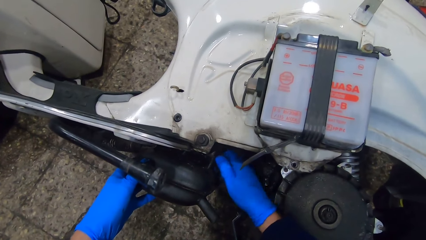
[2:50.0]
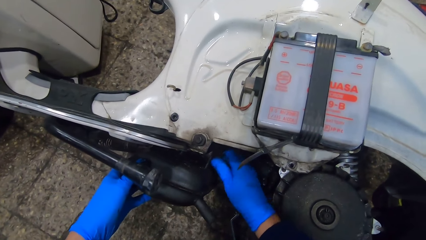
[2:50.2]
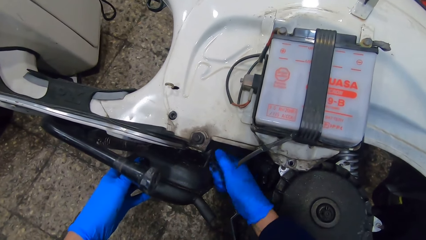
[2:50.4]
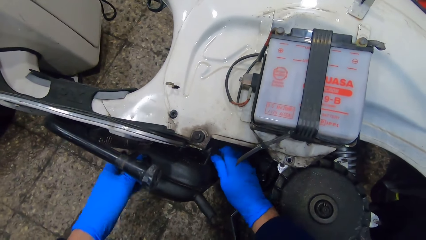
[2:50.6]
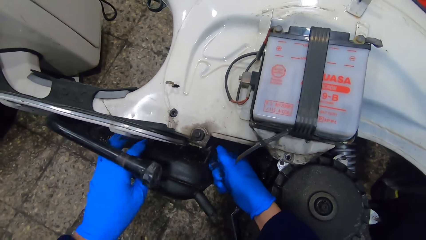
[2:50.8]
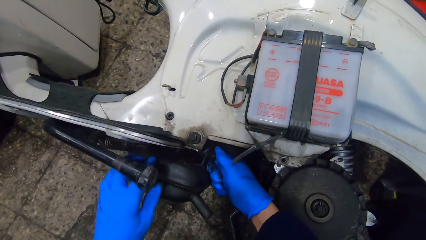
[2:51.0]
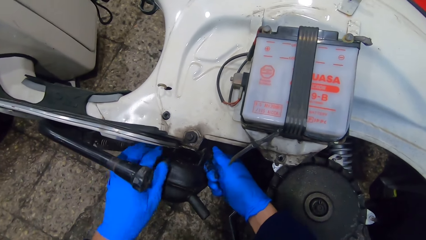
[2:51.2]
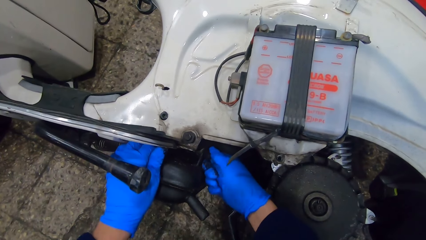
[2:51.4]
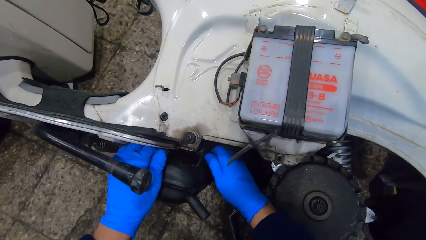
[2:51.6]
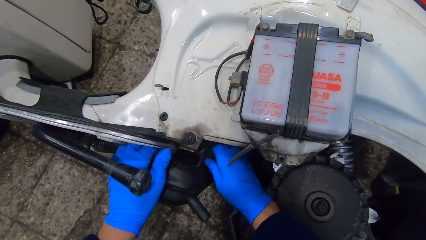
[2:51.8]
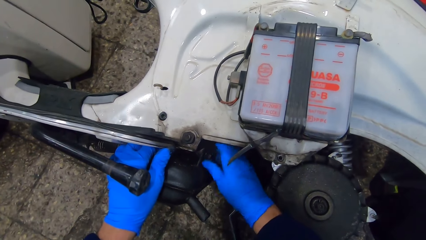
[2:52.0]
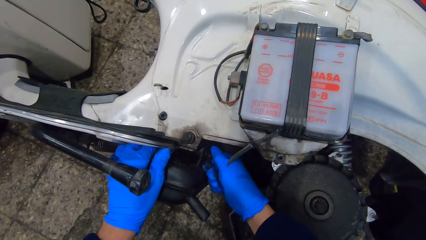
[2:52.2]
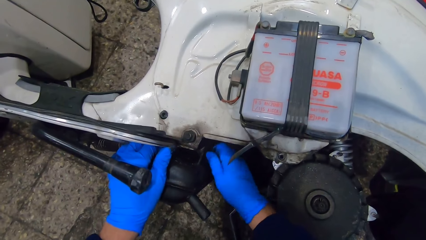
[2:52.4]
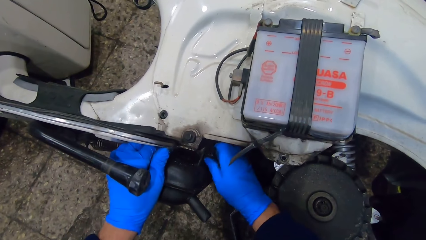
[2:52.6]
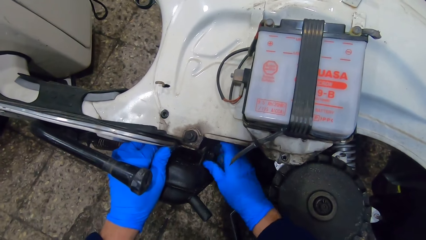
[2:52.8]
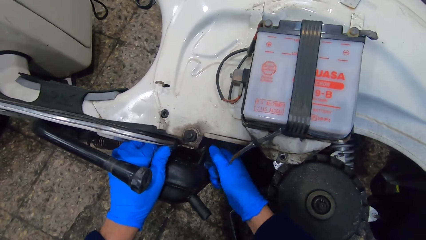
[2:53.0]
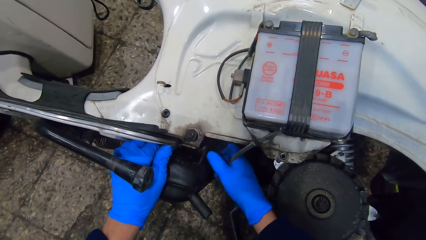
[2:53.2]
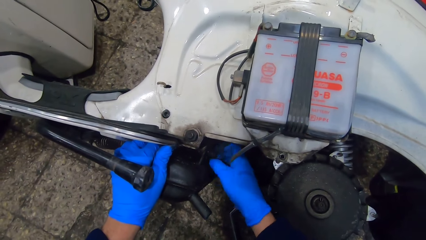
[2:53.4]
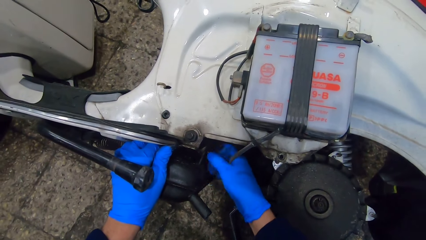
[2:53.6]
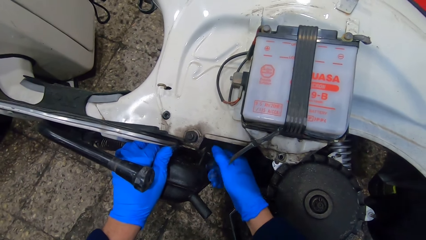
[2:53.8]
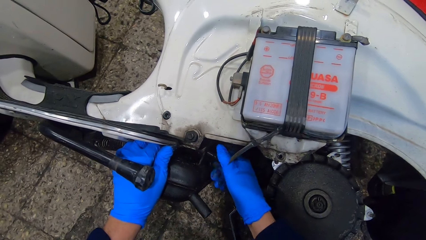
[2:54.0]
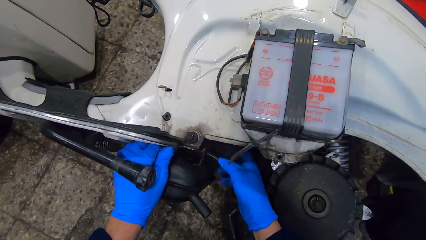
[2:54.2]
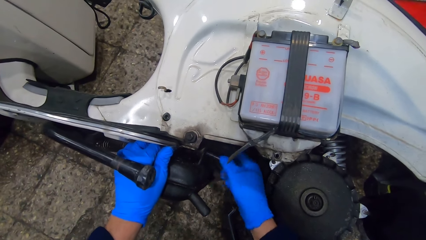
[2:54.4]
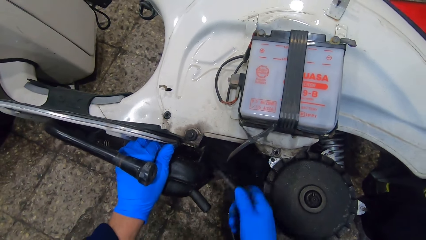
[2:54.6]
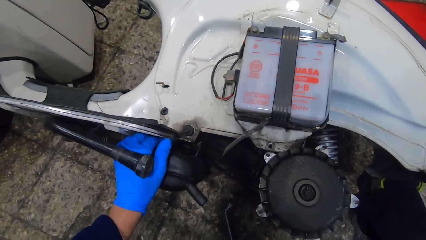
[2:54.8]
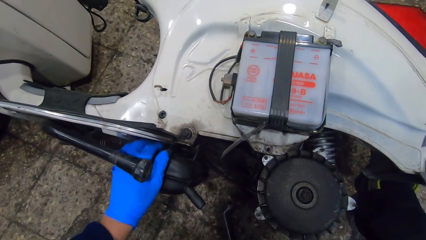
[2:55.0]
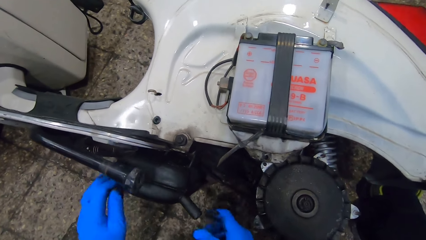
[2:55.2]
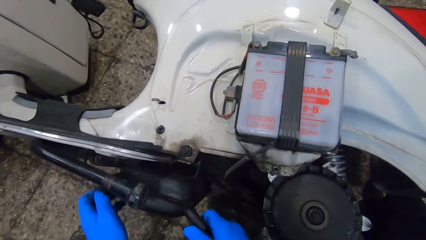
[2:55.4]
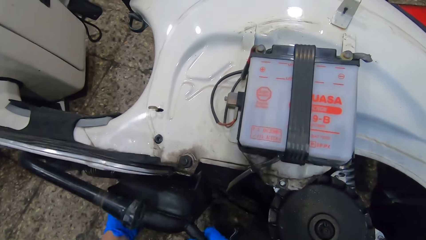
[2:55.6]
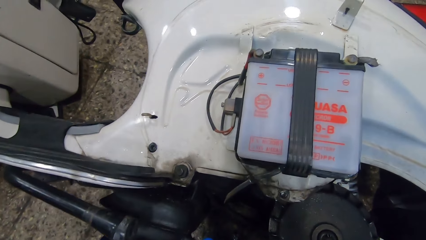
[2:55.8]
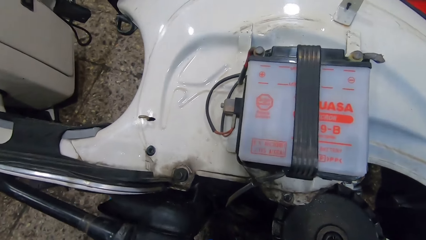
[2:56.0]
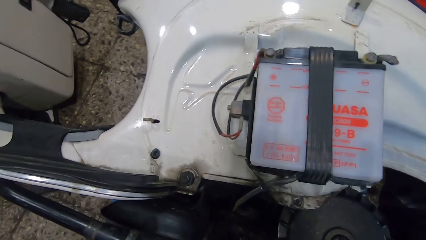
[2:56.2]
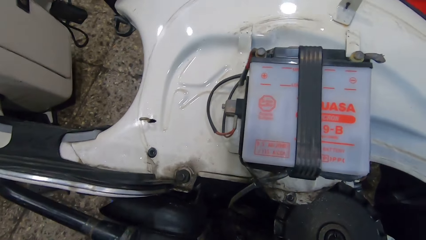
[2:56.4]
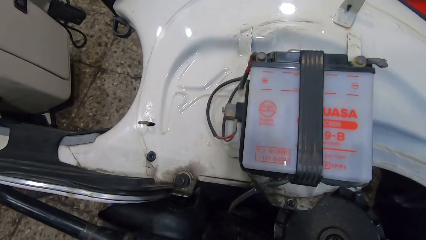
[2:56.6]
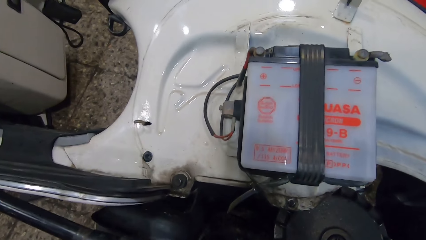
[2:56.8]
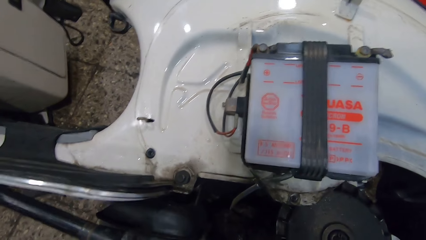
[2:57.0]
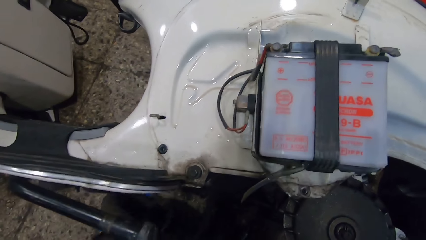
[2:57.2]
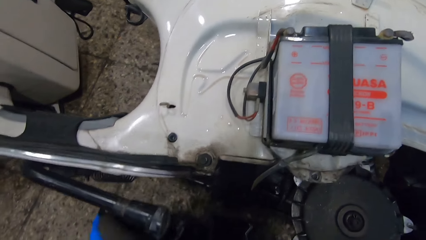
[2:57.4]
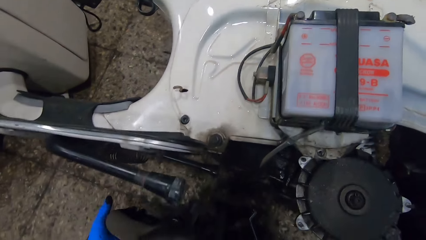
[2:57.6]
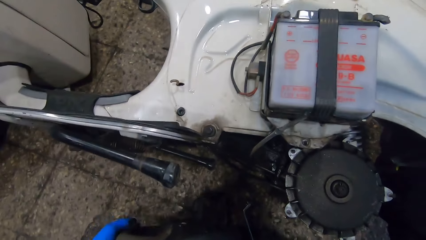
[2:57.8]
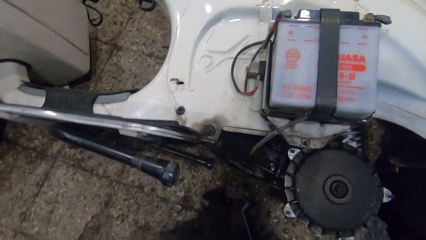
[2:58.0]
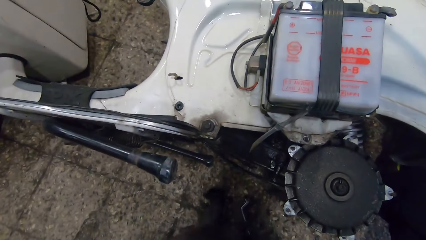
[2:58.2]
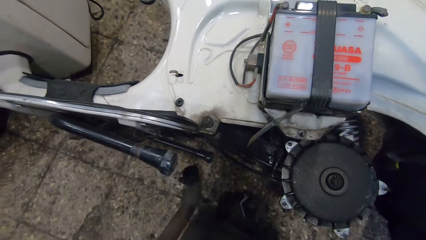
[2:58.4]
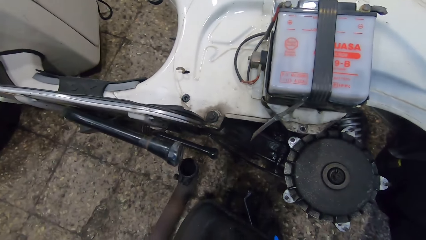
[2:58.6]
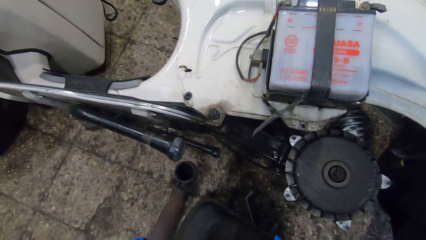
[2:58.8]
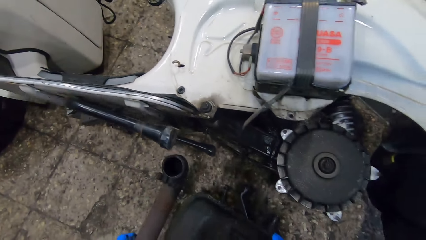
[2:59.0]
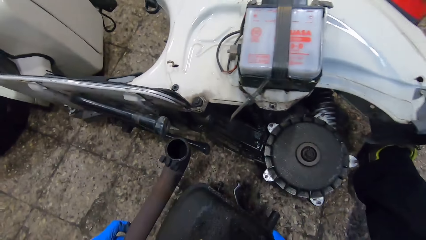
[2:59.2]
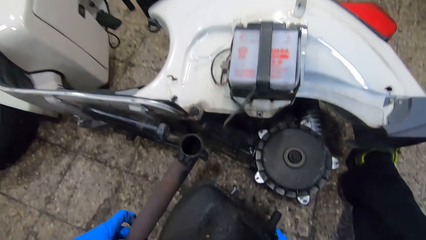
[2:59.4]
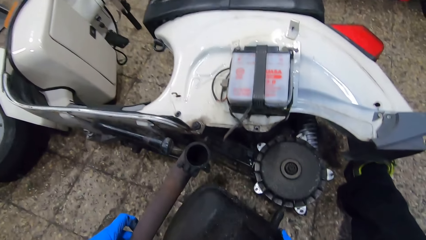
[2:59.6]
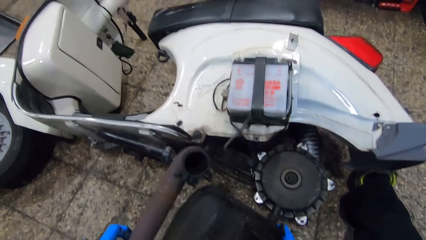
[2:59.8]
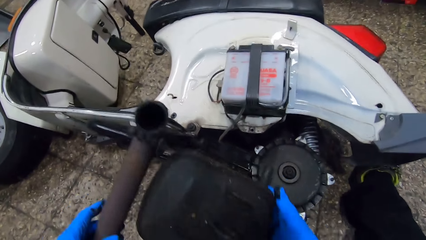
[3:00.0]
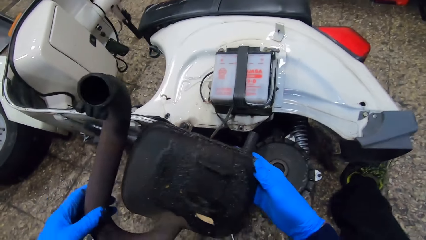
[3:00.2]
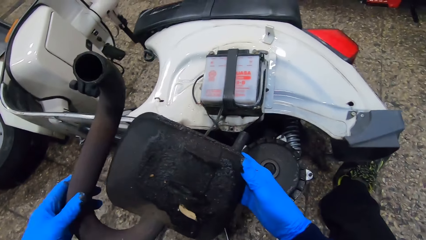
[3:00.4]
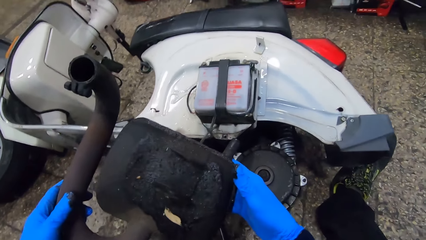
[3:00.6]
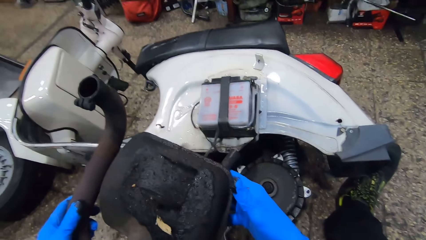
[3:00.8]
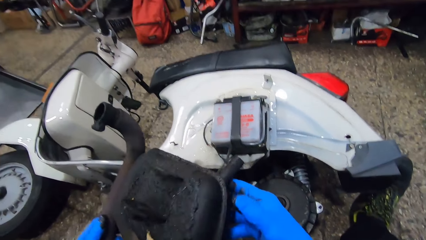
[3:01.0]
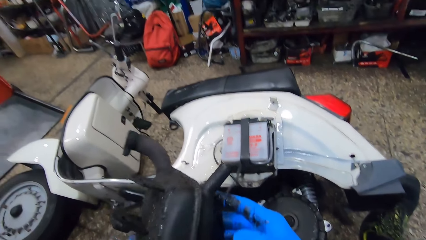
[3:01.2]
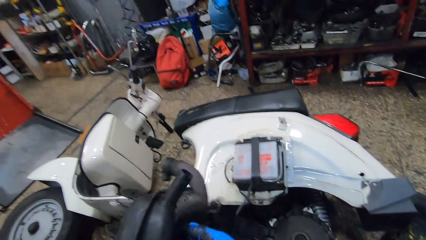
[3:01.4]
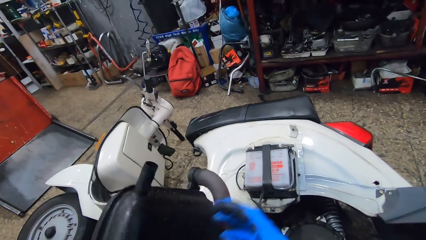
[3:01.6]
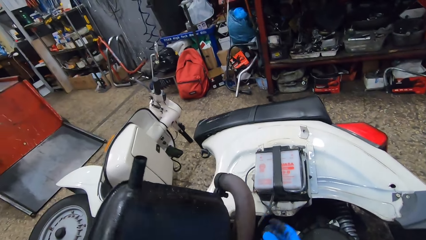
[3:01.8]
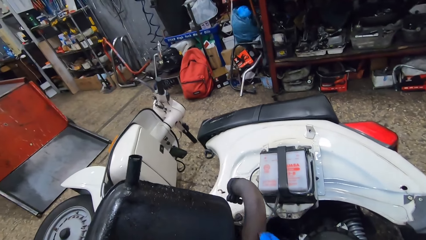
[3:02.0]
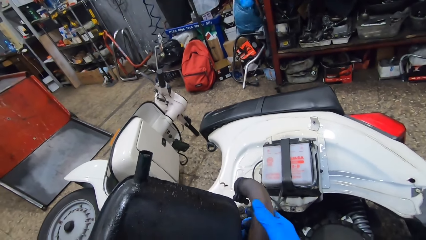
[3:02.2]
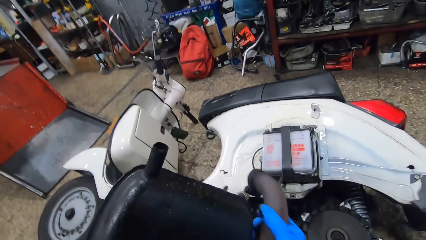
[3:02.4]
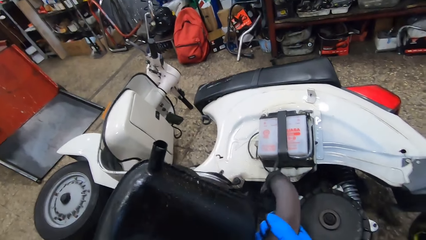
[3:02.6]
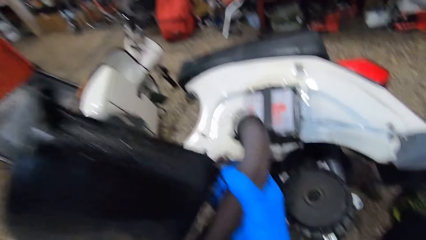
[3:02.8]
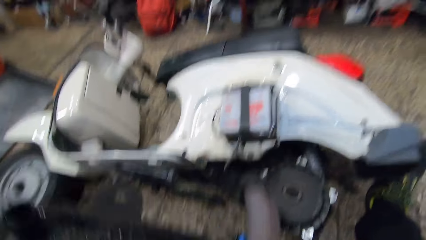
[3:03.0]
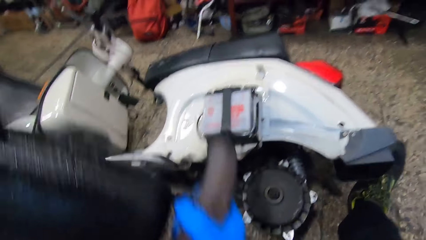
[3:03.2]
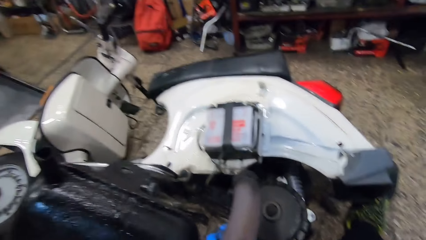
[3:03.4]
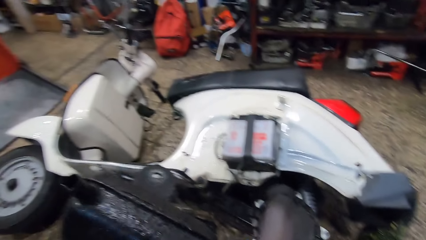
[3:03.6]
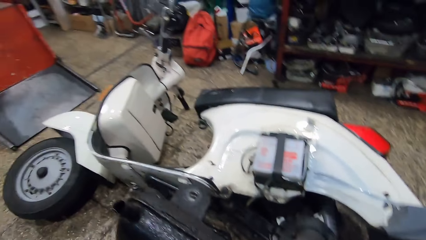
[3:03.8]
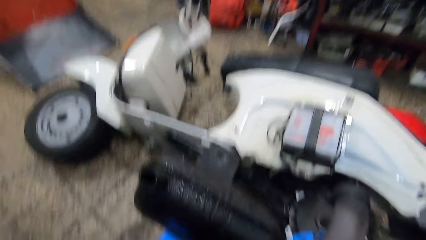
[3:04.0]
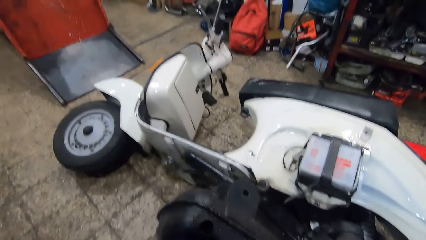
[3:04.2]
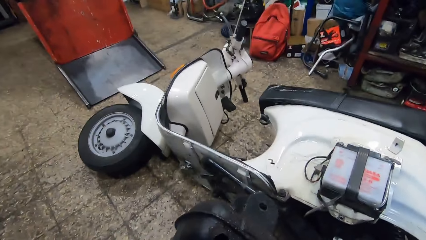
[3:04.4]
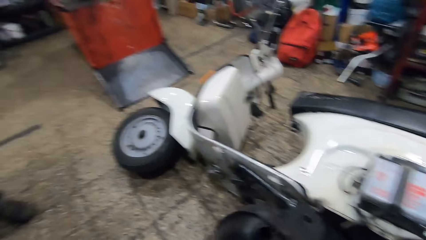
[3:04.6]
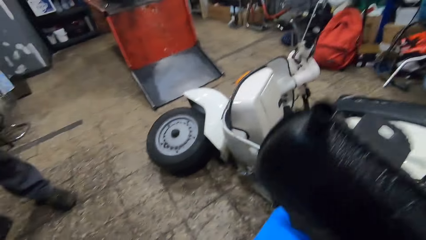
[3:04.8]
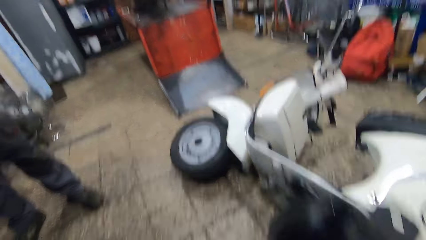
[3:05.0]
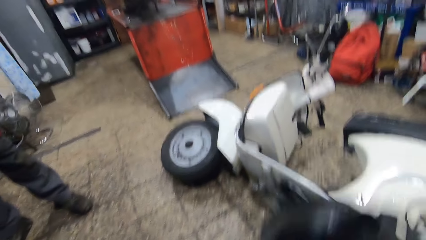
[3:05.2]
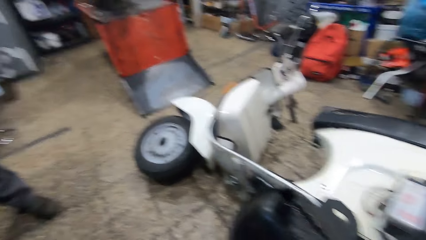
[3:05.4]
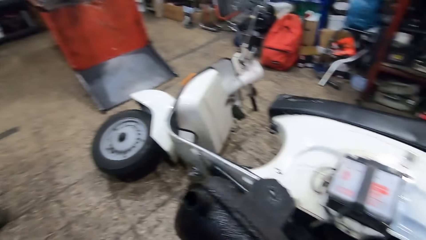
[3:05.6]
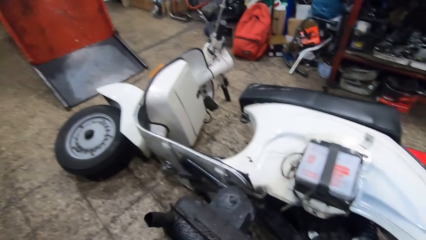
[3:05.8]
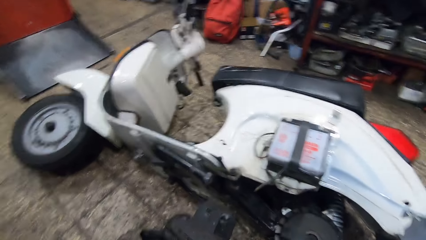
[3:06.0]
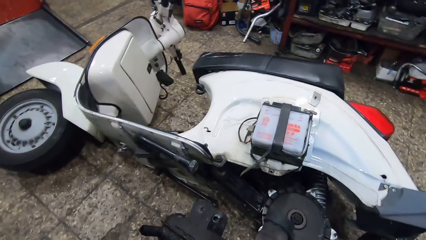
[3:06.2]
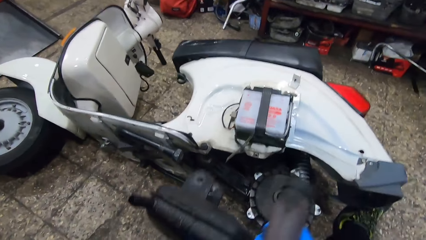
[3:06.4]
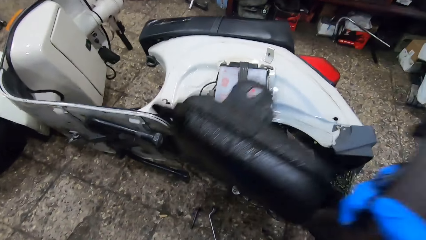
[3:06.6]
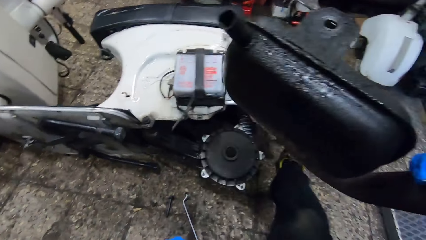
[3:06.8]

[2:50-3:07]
The camera wearer puts the left hand on something. They remove the screw and drop the screw on the floor. They remove a silencer from the motorcycle with both hands. They hold something. They look at something. They shake the silencer with both hands.
